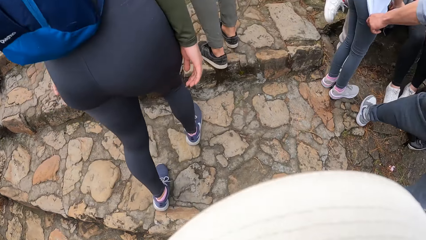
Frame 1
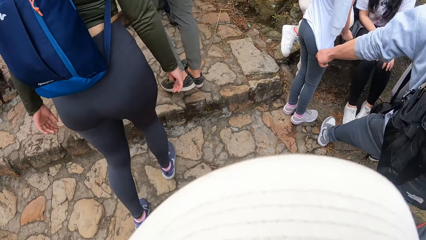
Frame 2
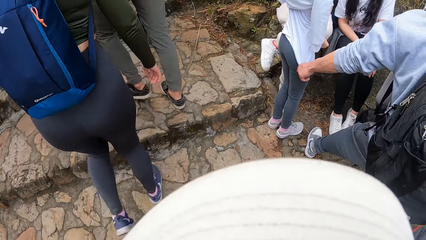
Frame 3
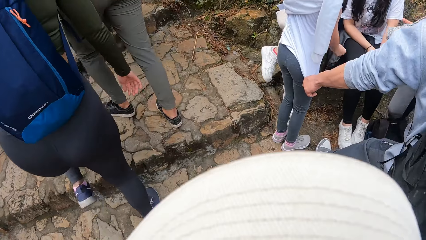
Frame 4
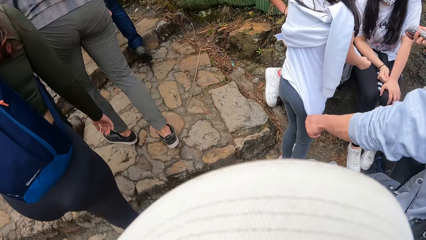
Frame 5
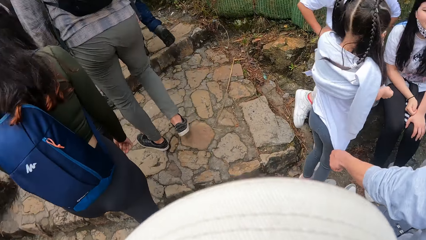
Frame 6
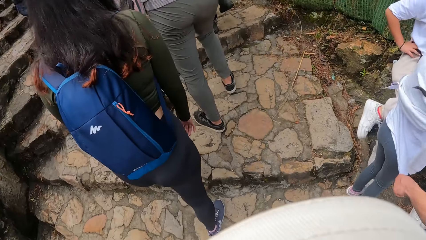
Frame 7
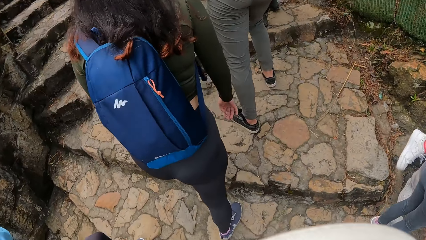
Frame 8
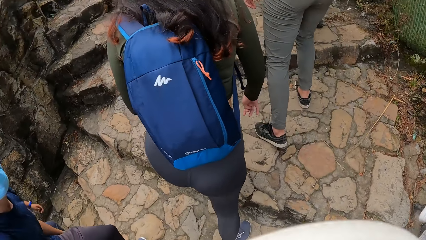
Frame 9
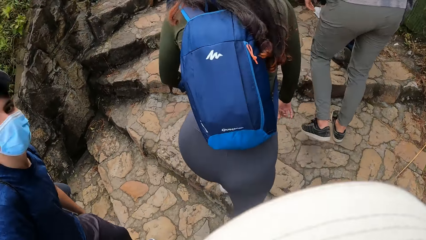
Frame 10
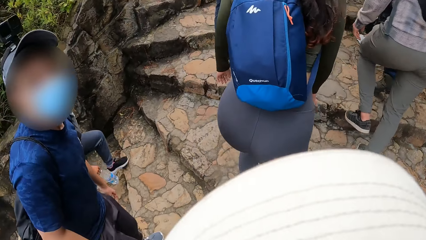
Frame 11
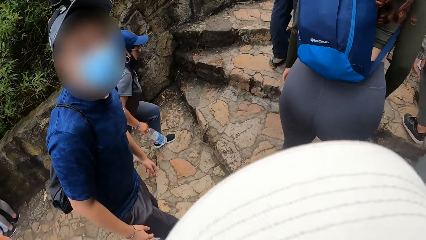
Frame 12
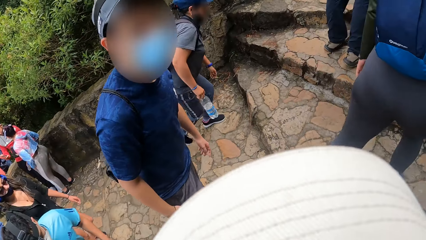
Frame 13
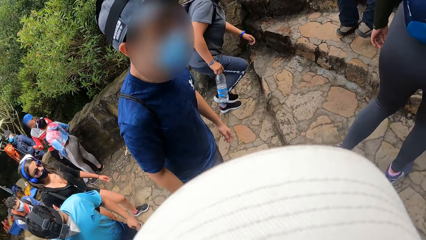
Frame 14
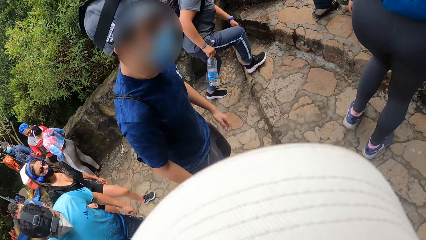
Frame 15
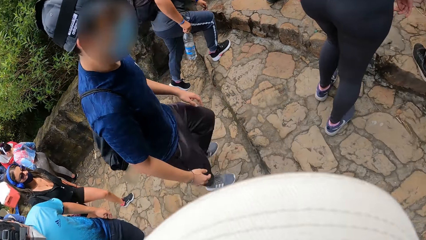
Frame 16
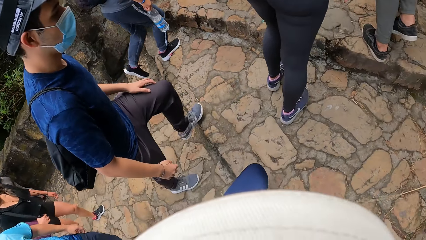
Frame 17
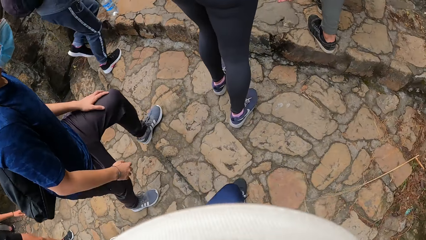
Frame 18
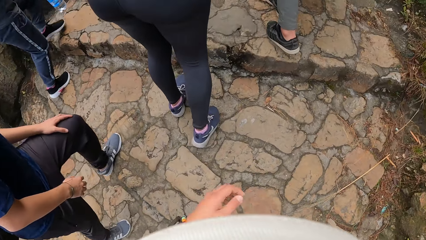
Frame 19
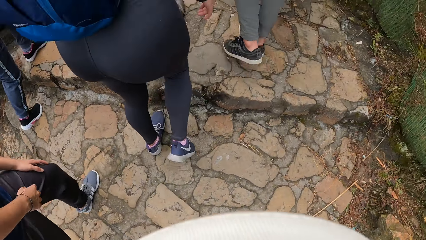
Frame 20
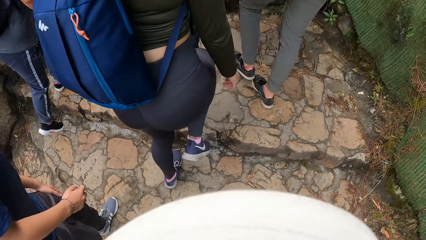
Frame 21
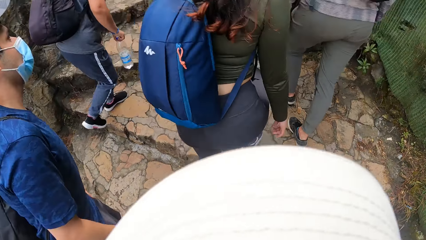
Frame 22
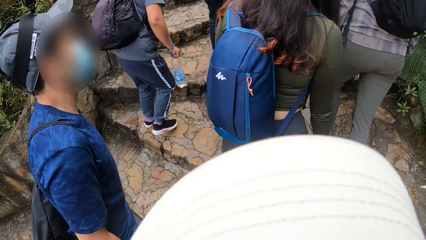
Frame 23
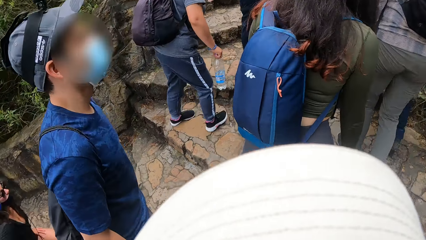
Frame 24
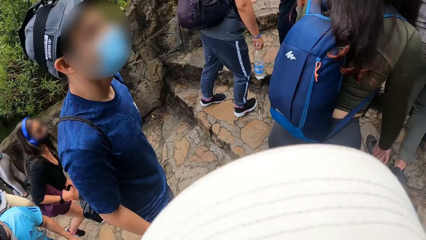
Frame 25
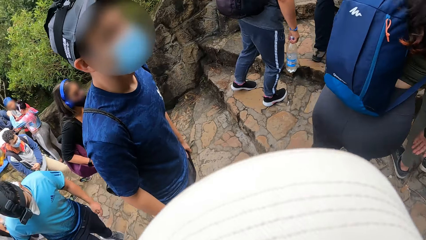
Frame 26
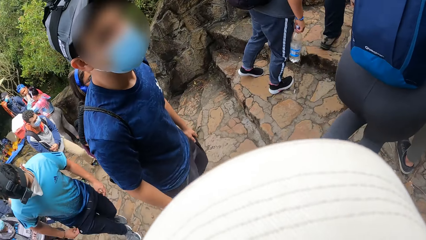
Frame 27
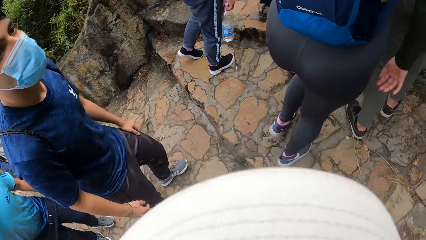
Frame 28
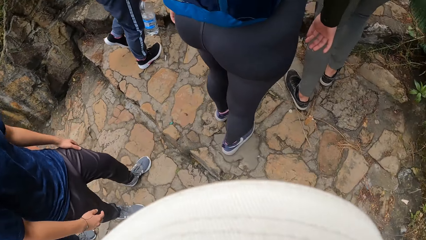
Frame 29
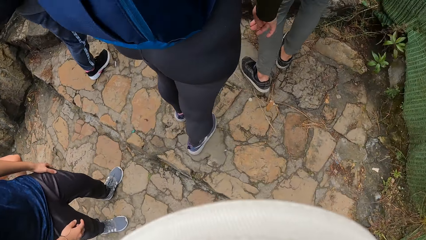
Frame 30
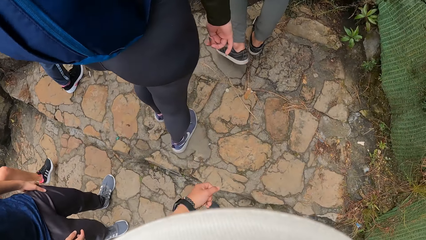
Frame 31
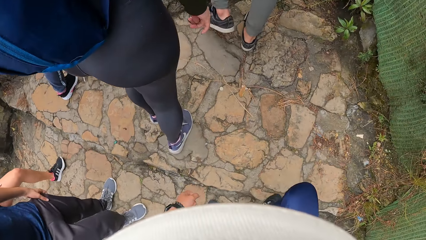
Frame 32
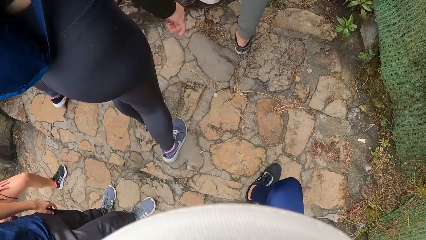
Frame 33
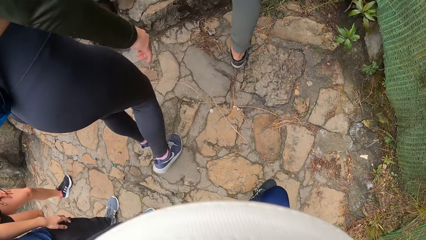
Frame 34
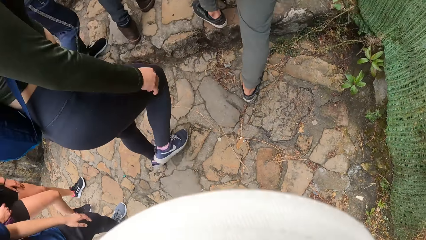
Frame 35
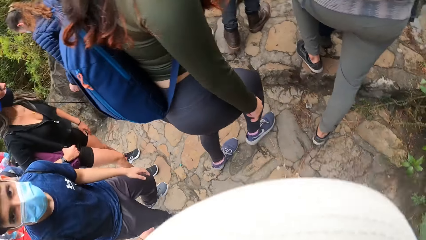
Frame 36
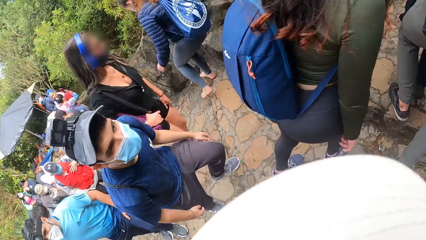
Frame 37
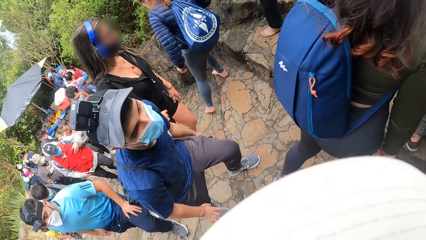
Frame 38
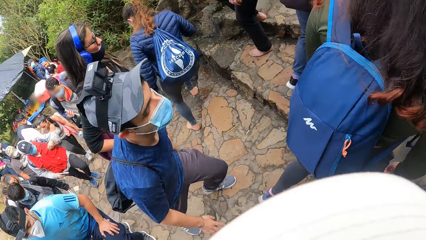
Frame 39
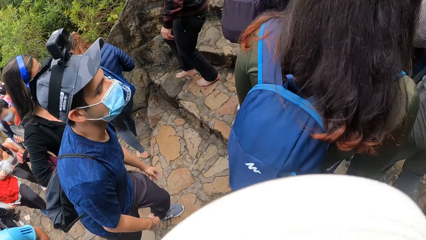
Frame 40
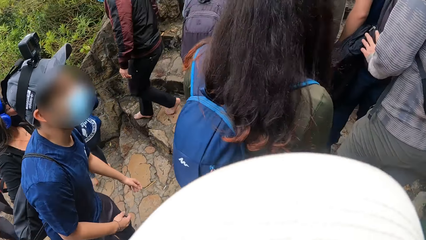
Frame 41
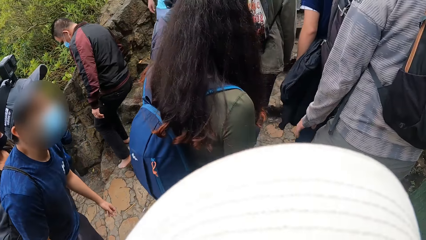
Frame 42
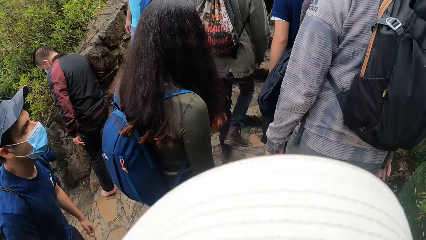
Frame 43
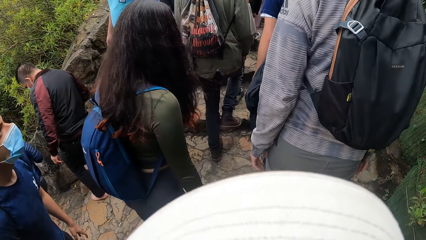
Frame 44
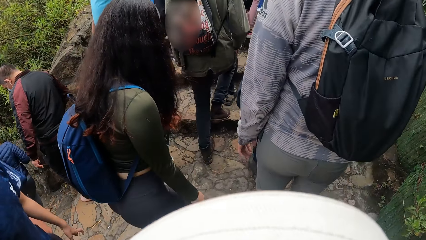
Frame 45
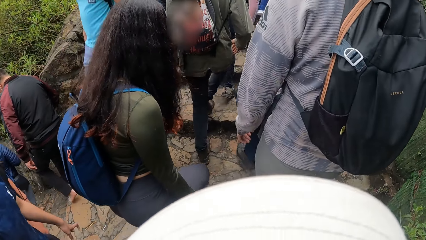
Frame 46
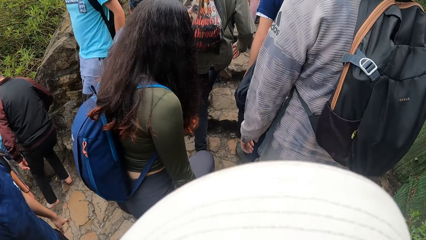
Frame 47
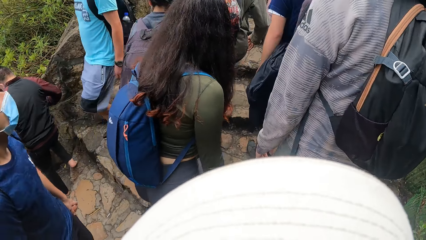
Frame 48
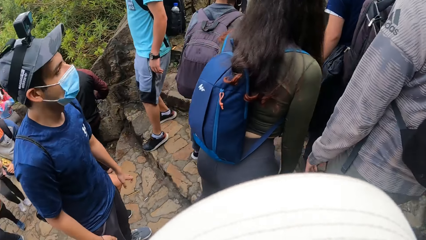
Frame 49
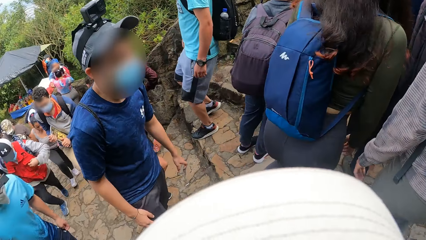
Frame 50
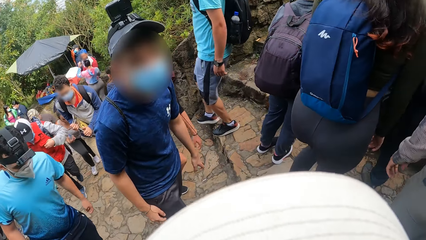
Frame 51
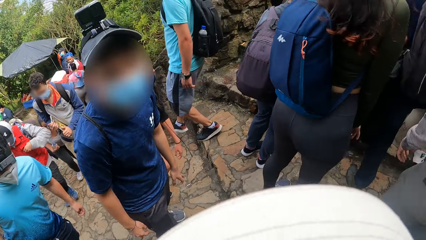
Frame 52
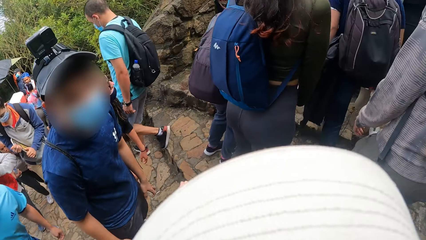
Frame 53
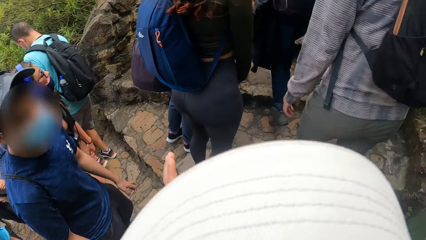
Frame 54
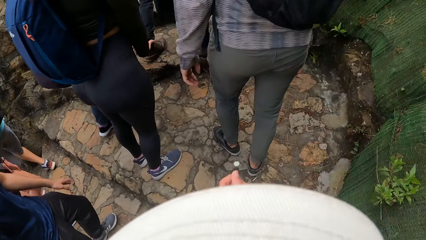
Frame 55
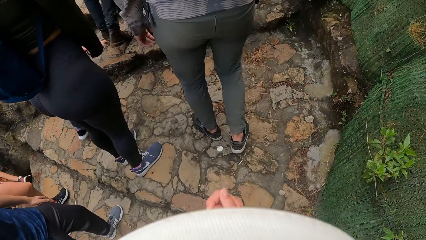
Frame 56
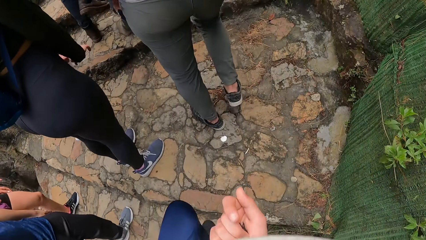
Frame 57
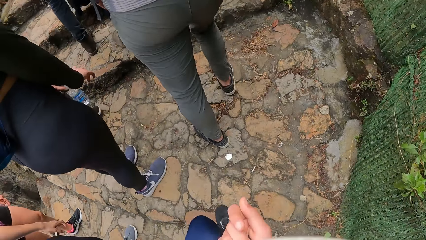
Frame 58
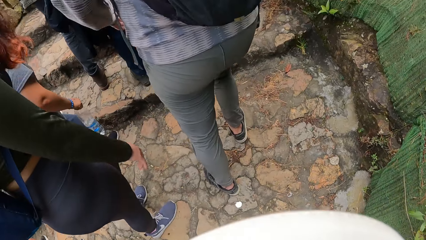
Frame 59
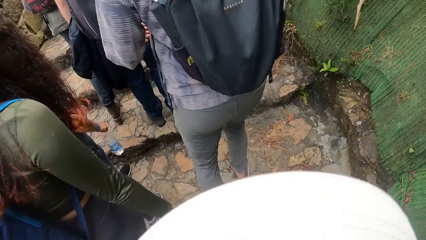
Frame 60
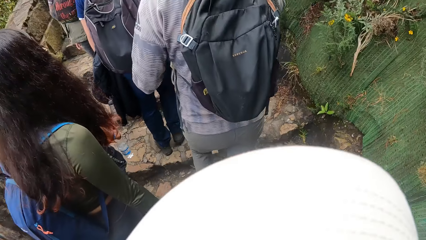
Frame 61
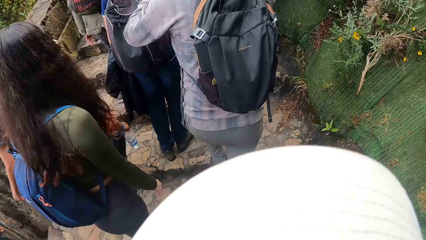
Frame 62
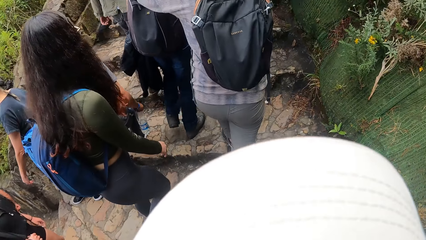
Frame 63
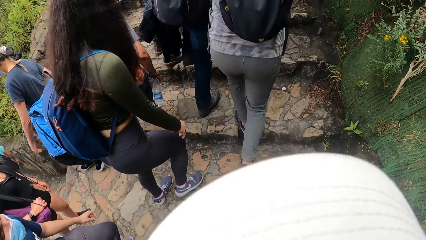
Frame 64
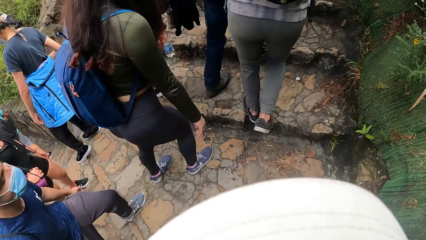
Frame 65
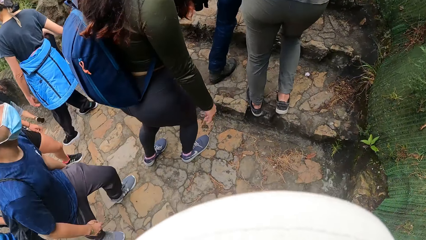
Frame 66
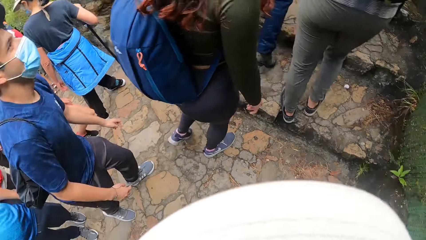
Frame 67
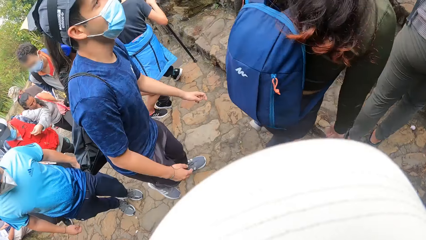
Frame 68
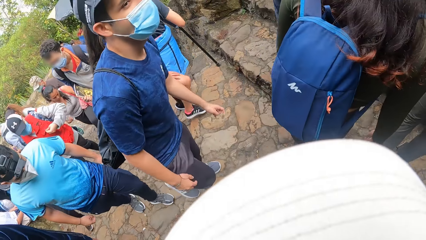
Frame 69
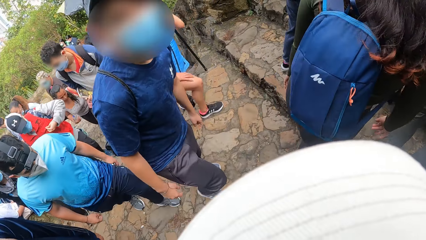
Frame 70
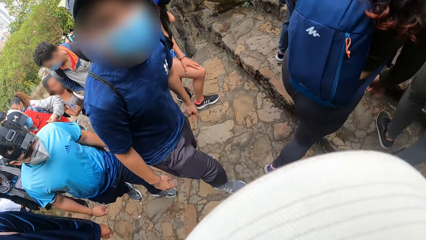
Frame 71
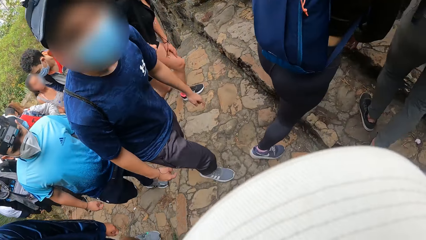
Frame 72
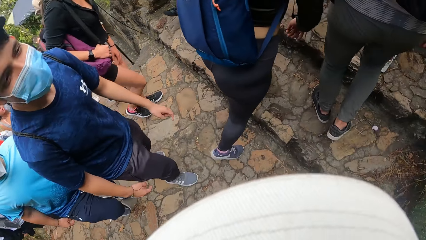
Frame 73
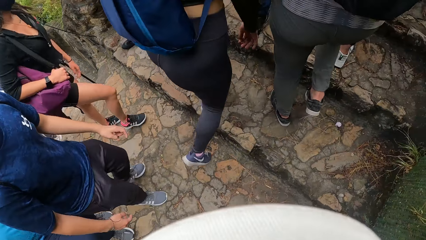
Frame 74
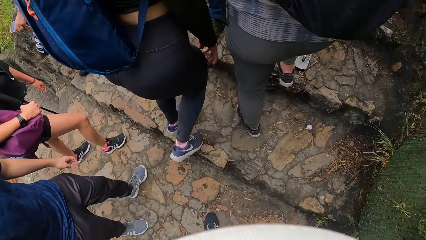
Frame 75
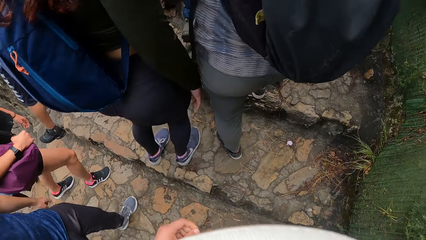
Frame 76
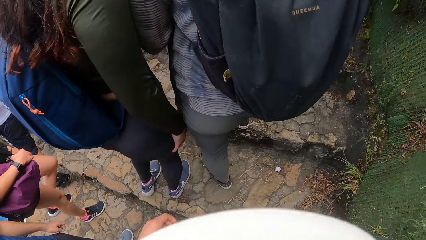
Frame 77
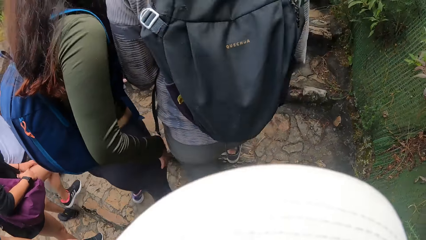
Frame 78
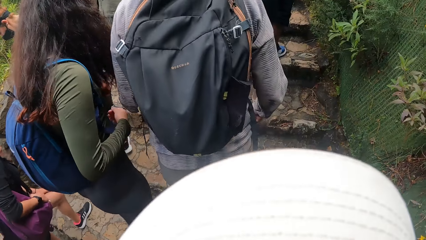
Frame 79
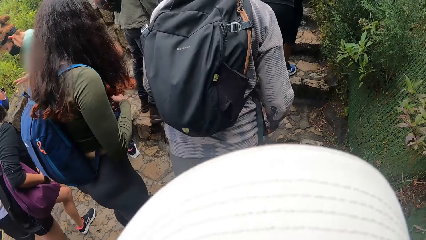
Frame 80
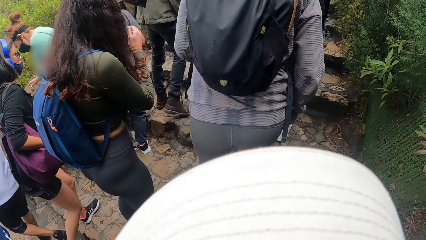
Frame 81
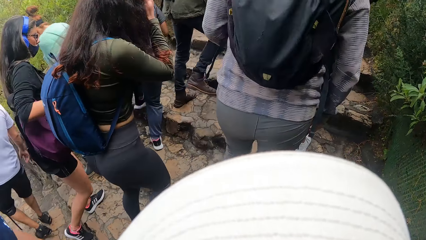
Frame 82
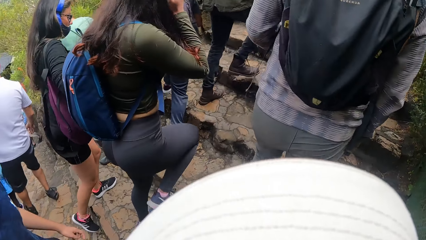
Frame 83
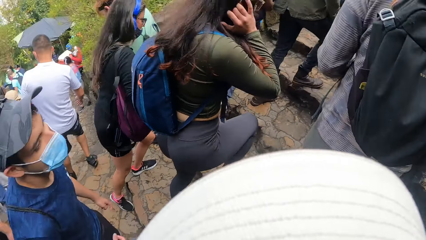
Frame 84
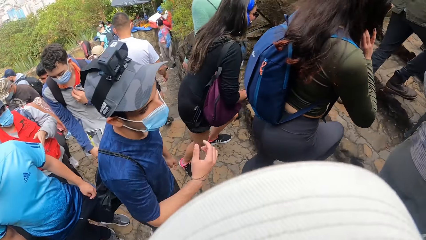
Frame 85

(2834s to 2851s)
The camera wearer looks at a man and a person. The man looks at the camera wearer. He puts a hand on his thigh. The camera wearer walks on the stairs. They move a hand. They speak with the man on the footpath. They walk on the stairs.
